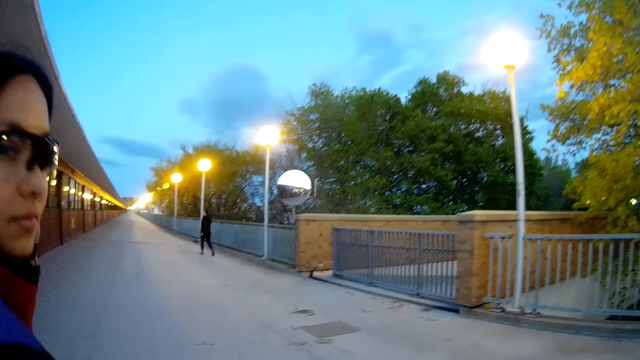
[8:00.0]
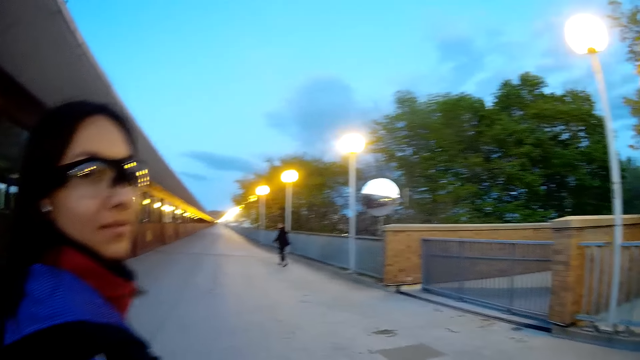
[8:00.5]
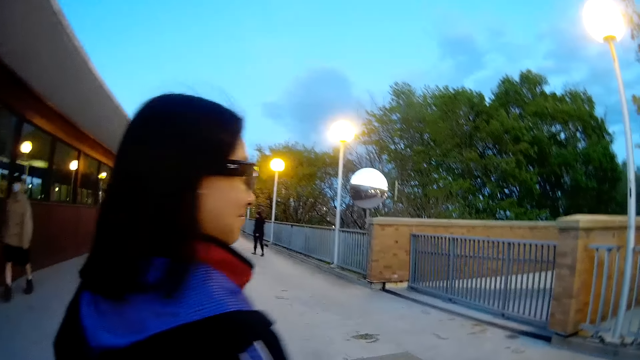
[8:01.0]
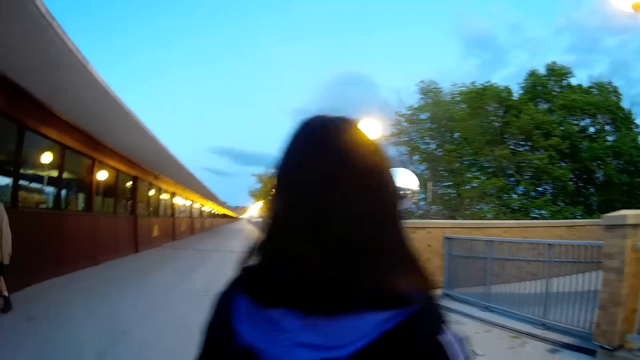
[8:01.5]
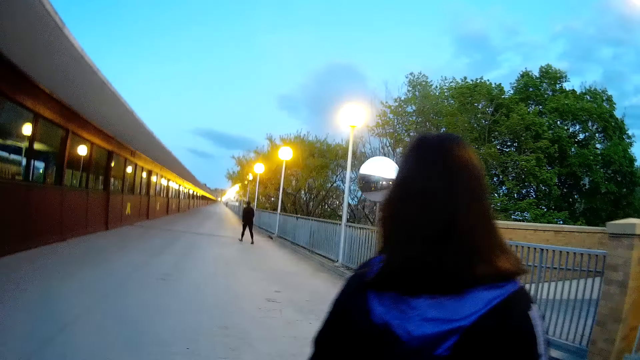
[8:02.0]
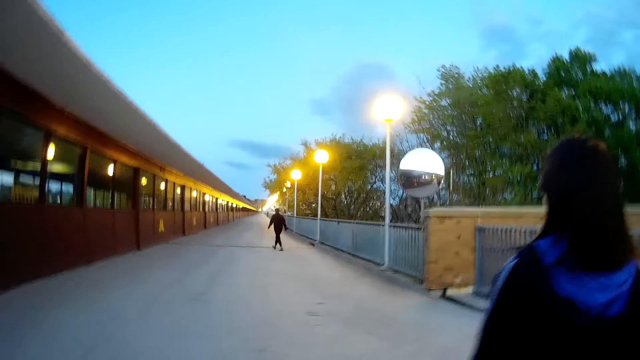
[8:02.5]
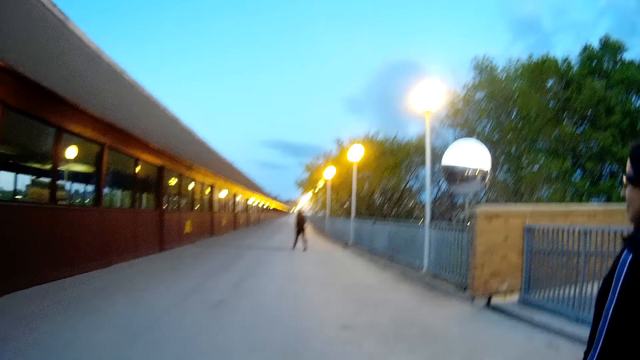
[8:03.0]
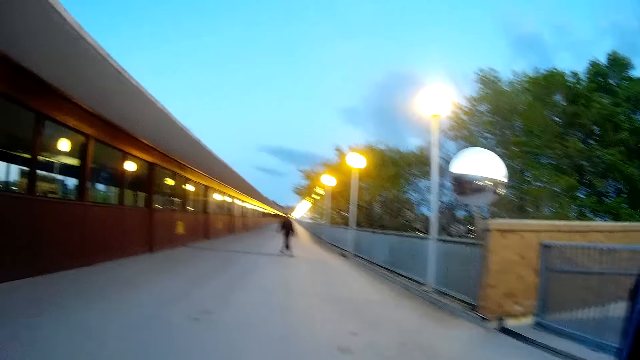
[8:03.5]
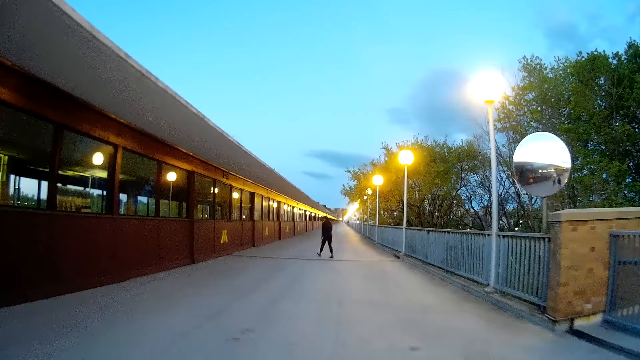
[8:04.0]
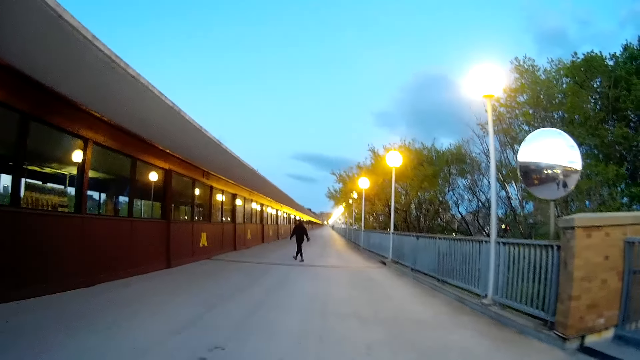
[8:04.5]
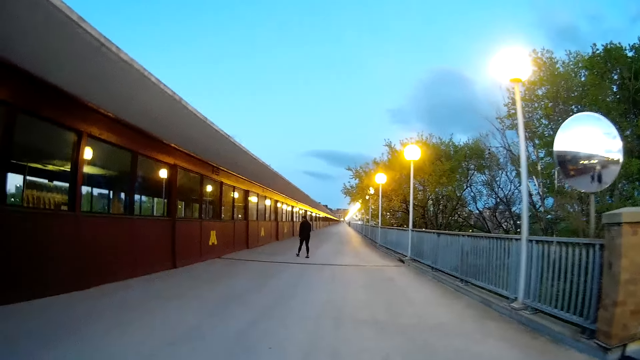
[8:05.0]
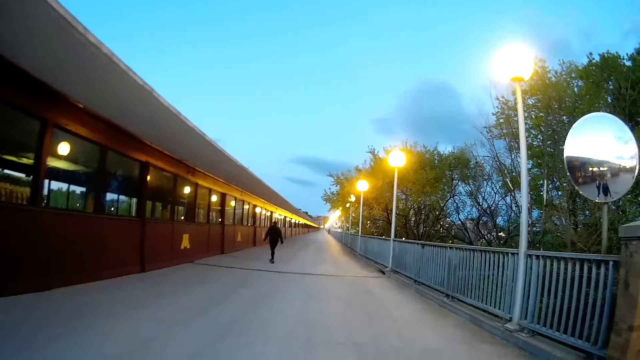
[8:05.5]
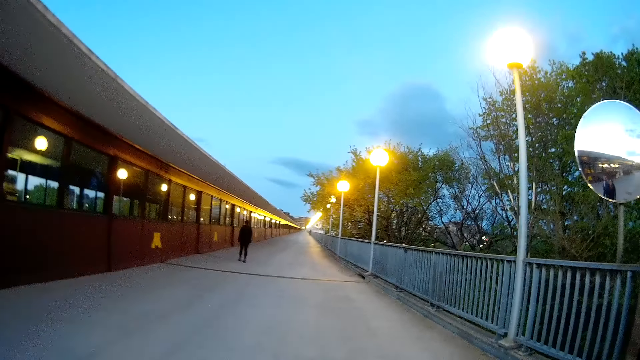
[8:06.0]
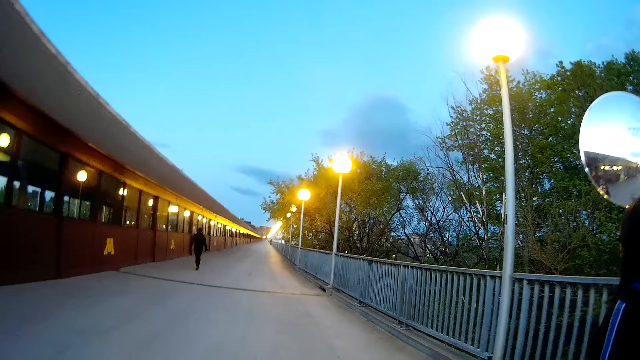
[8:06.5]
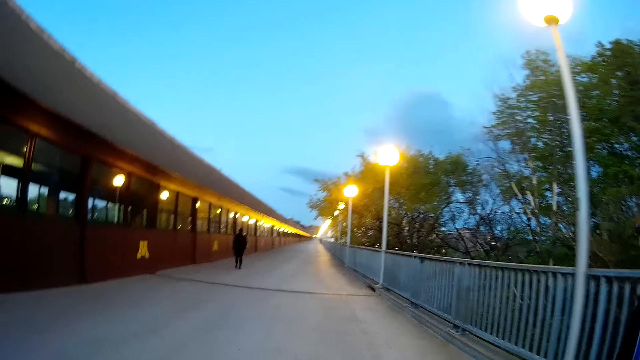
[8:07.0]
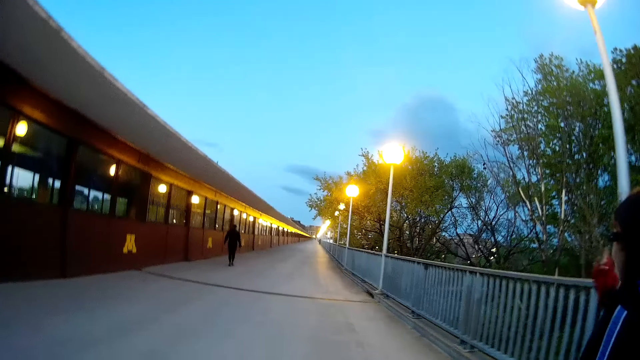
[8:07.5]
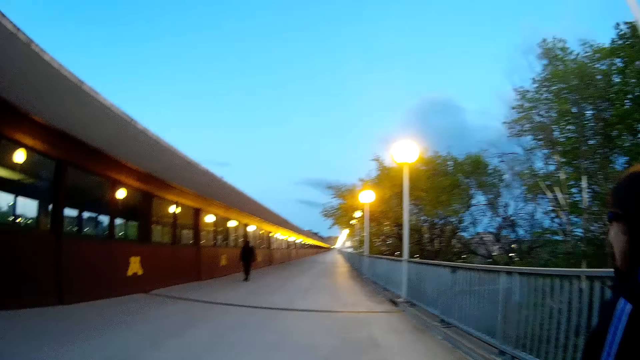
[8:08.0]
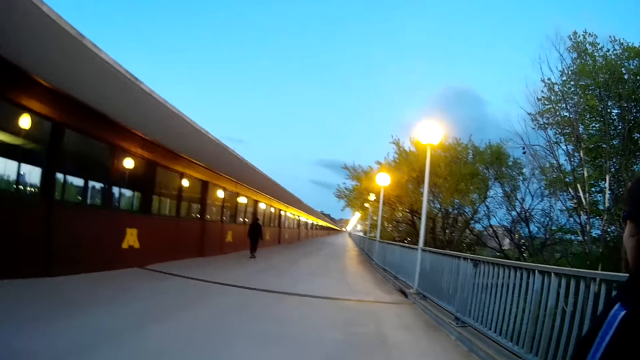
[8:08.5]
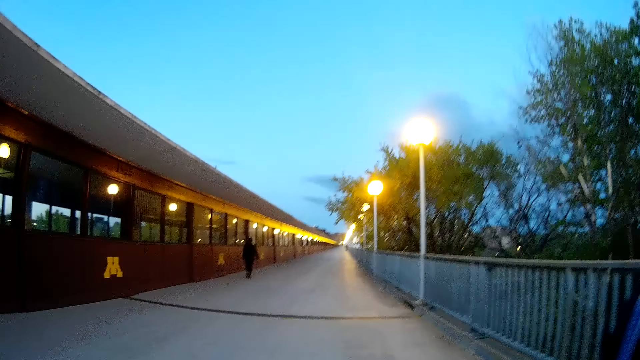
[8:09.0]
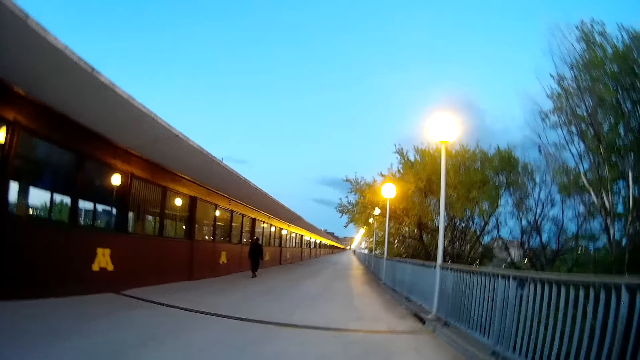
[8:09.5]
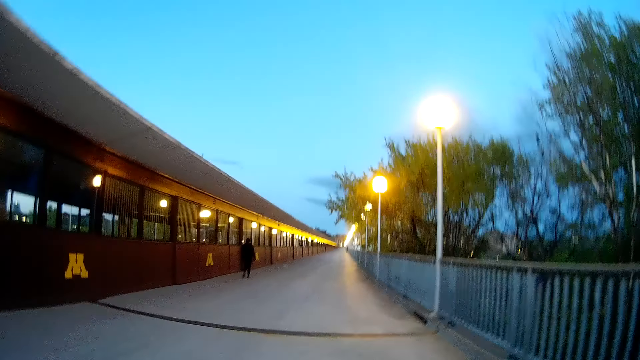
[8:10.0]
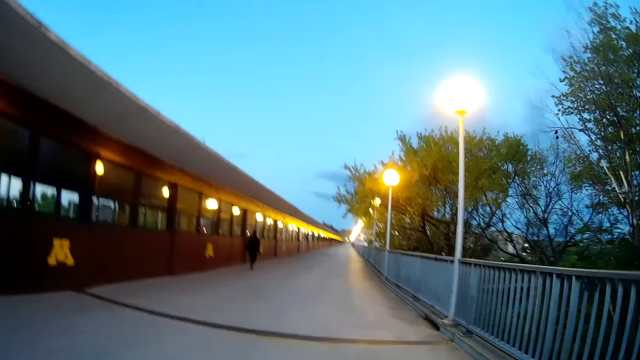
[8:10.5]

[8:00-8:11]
The camera wearer crosses to the other side of the road. The woman crosses to the other side of the road. The camera wearer takes a stroll on the road. The woman takes a stroll on the road.

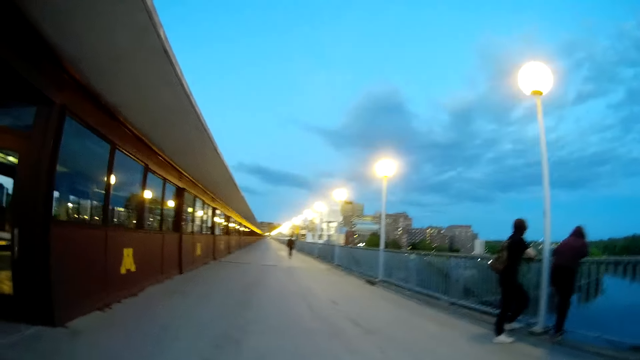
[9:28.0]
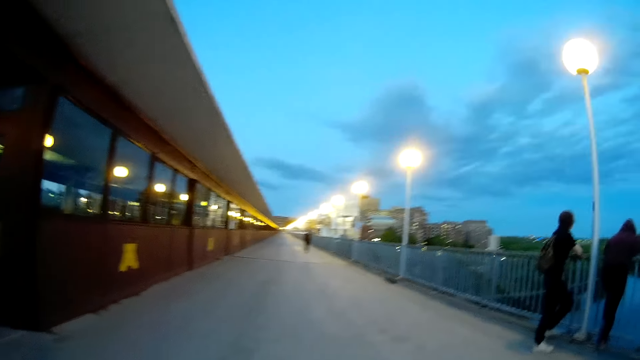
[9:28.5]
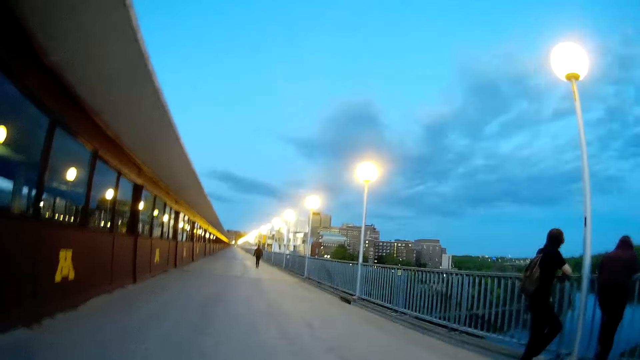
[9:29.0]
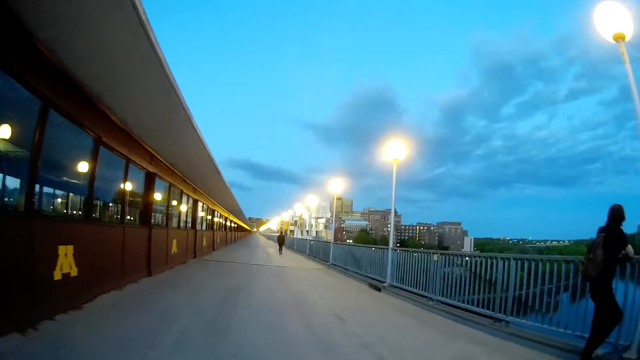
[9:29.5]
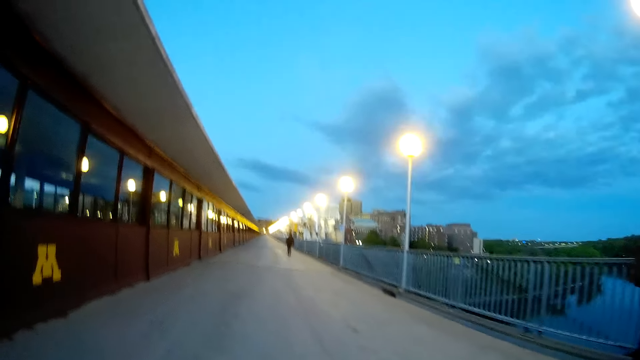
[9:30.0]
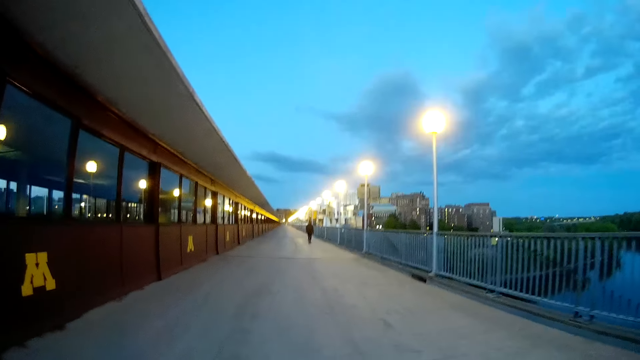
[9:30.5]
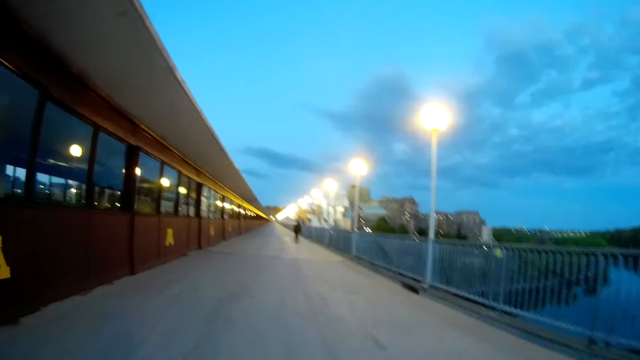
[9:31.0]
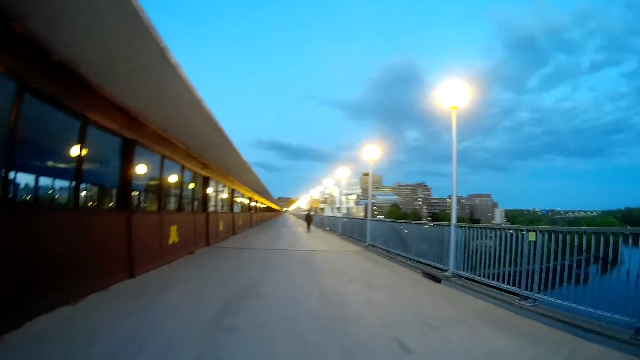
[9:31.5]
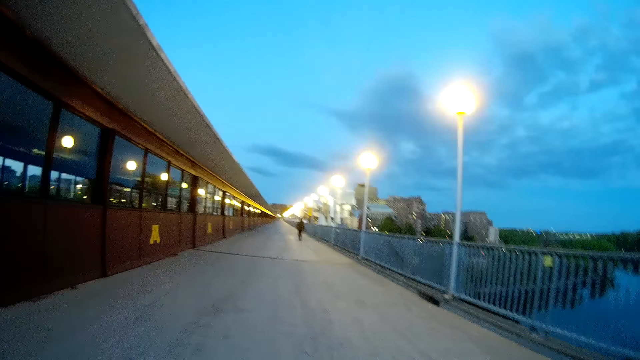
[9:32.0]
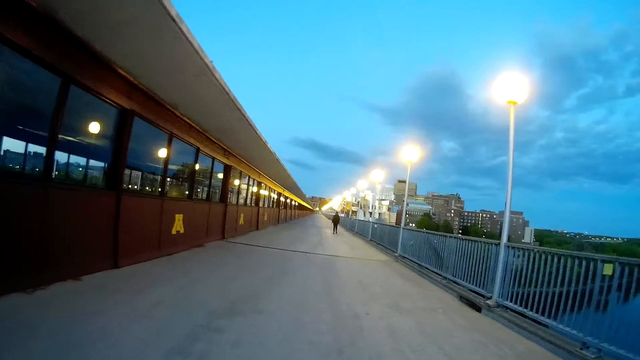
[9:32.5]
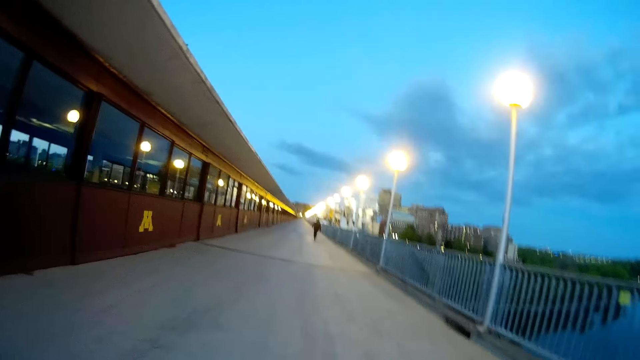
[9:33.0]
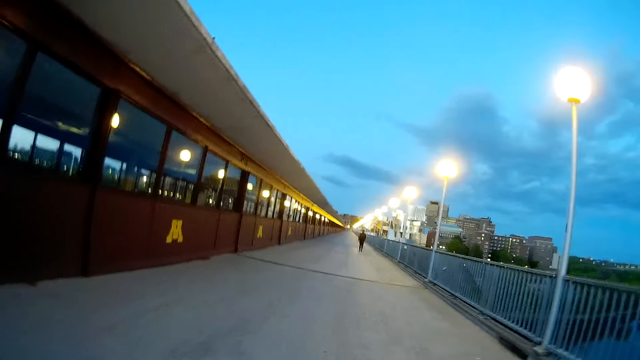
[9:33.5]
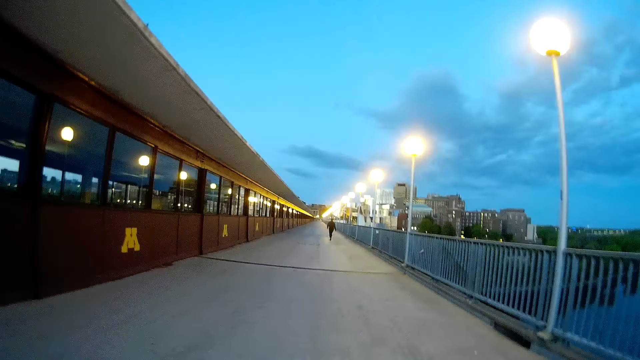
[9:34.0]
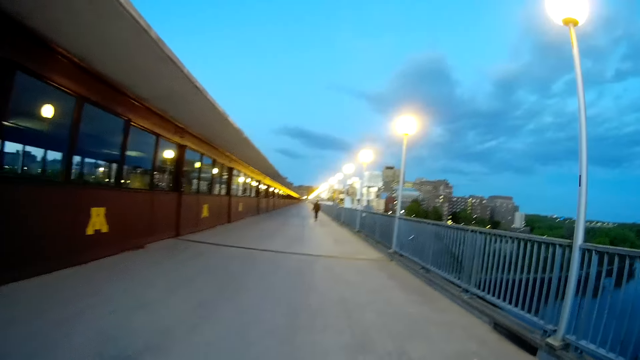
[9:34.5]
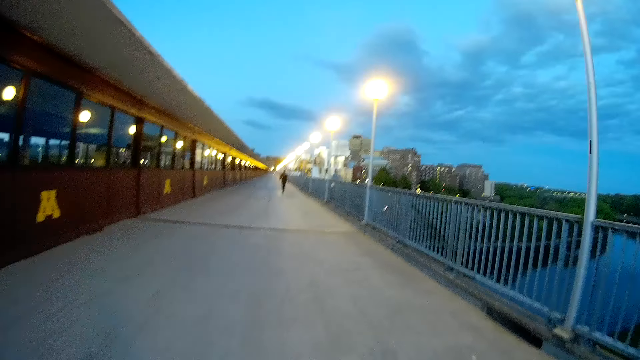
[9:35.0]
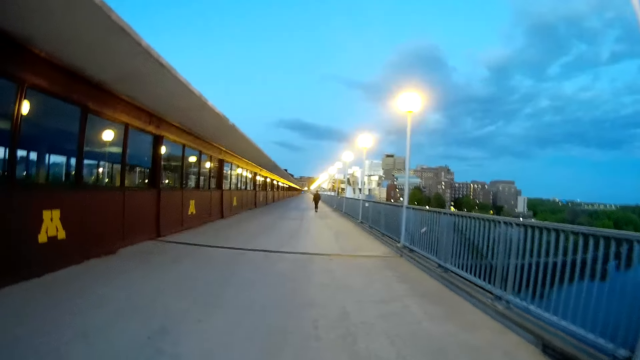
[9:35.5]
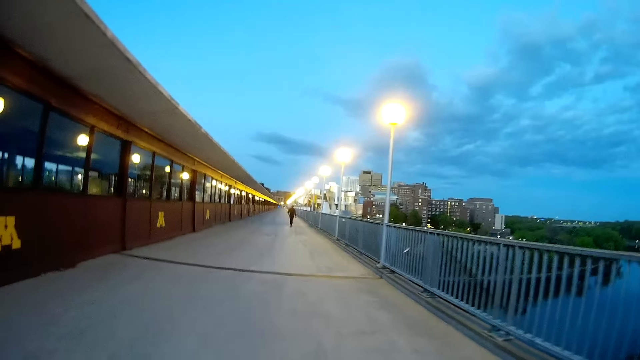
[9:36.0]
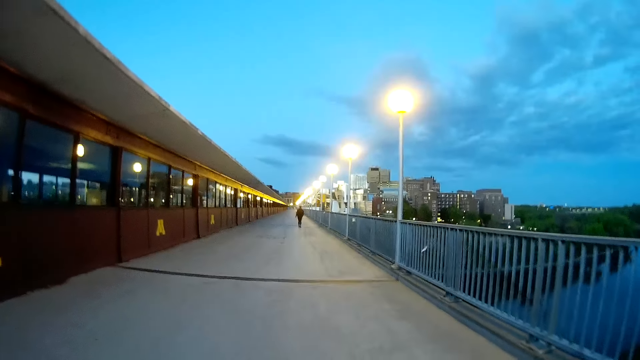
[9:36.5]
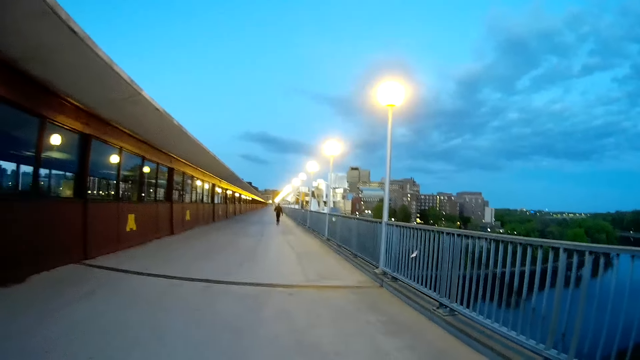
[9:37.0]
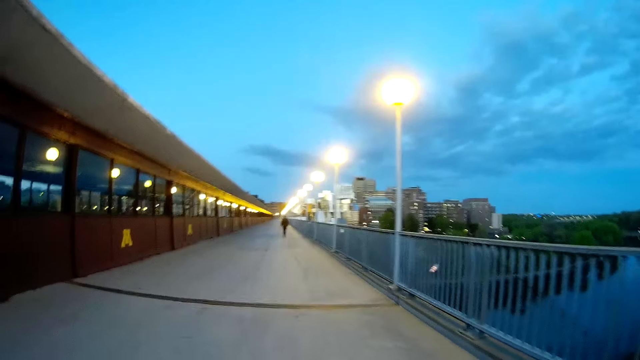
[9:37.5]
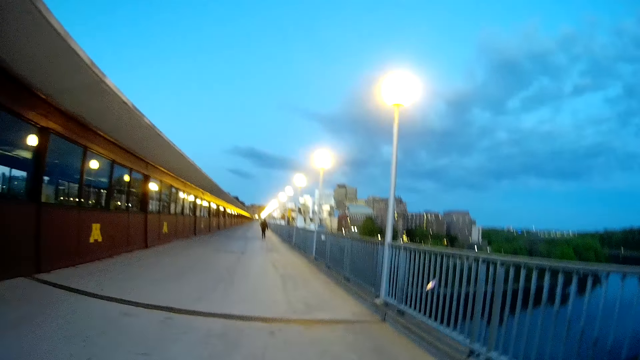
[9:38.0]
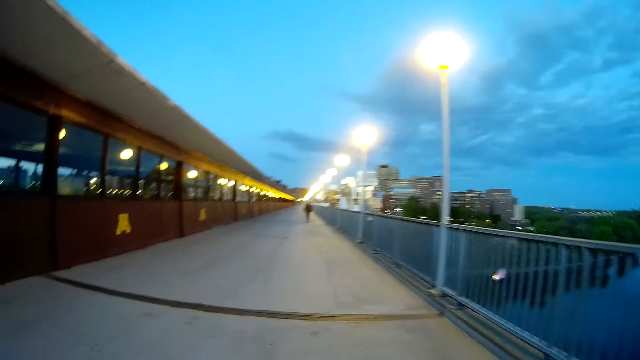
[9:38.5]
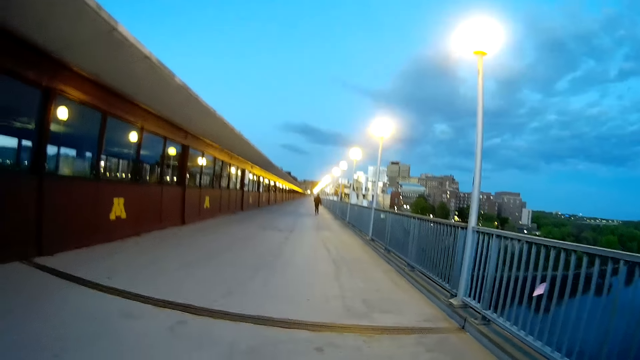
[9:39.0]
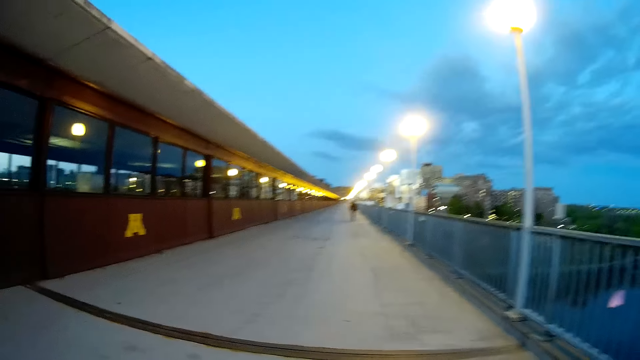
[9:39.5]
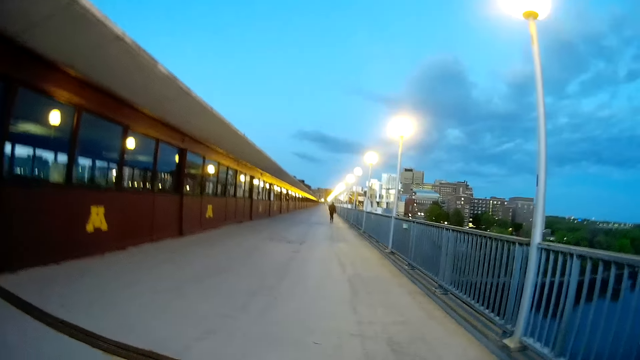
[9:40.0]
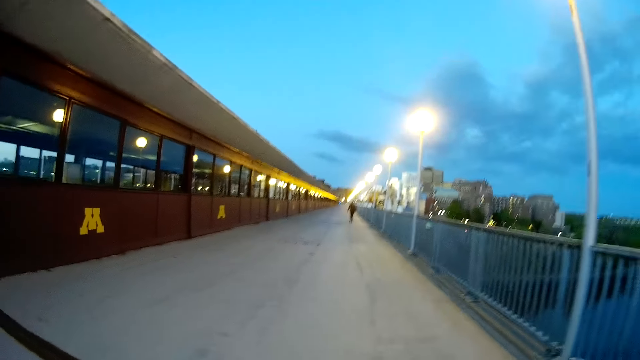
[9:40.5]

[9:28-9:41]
The camera wearer walks past a man. They walk past a woman.
